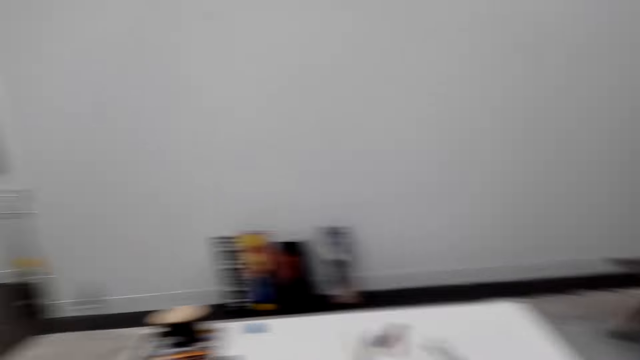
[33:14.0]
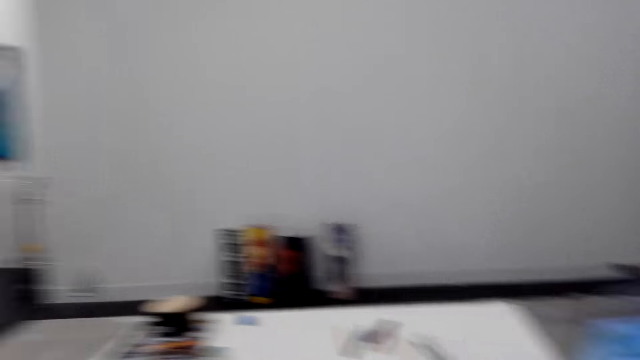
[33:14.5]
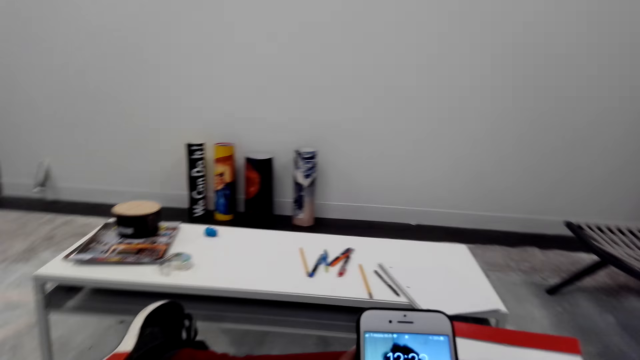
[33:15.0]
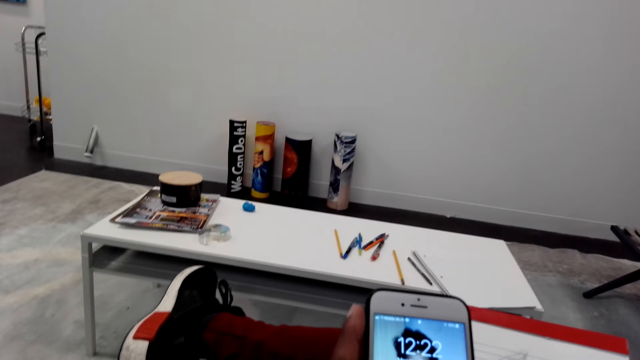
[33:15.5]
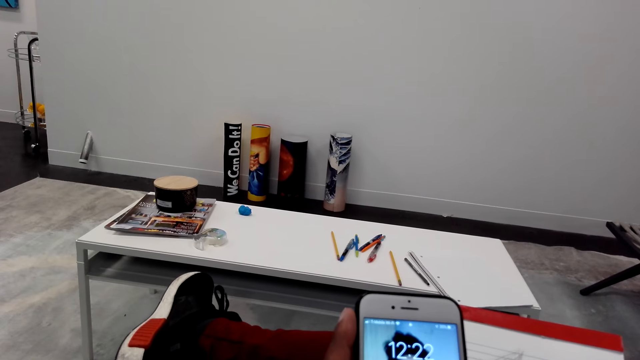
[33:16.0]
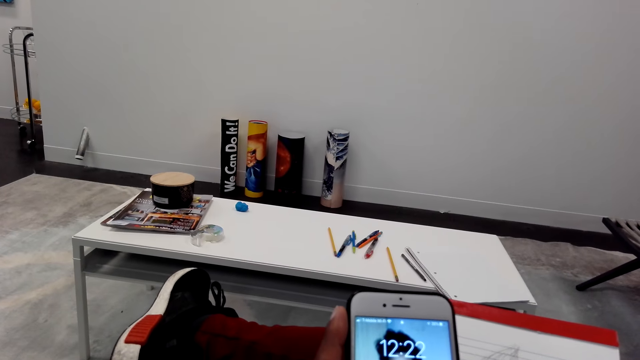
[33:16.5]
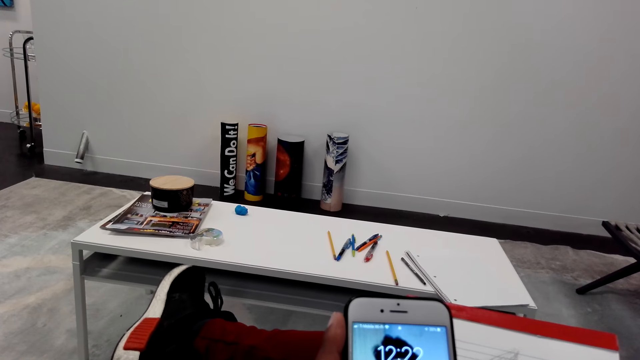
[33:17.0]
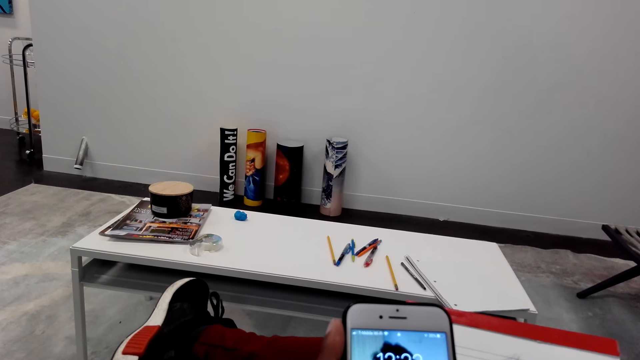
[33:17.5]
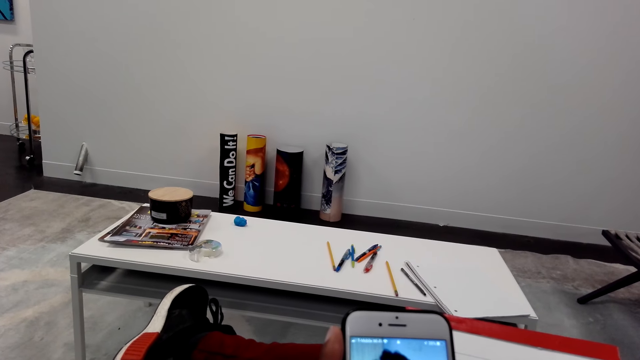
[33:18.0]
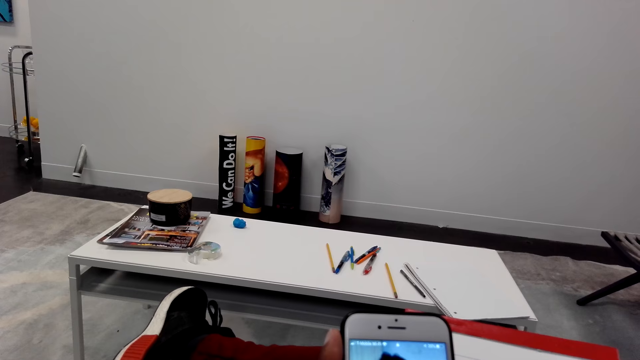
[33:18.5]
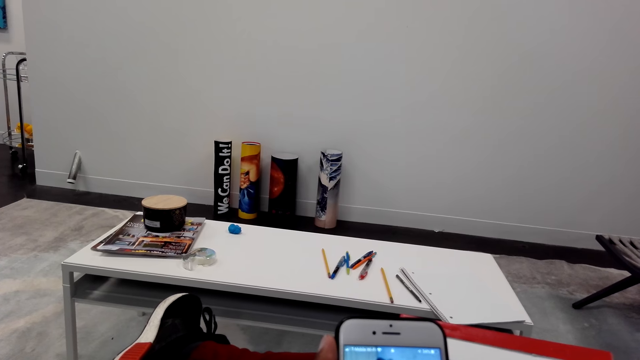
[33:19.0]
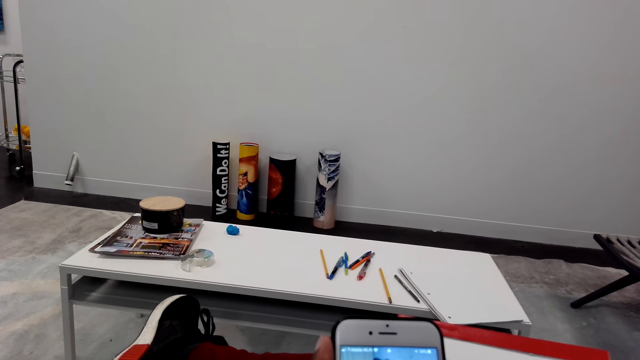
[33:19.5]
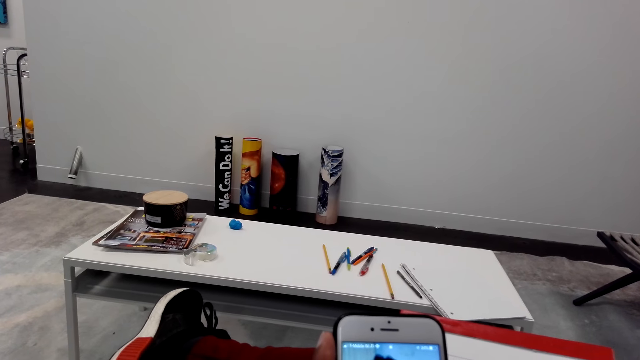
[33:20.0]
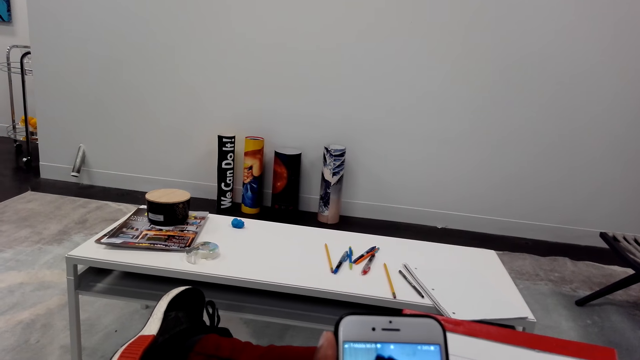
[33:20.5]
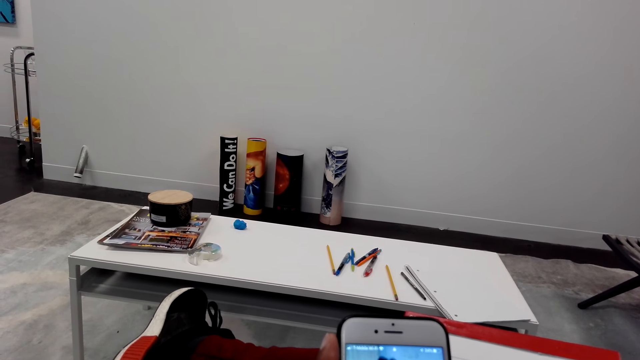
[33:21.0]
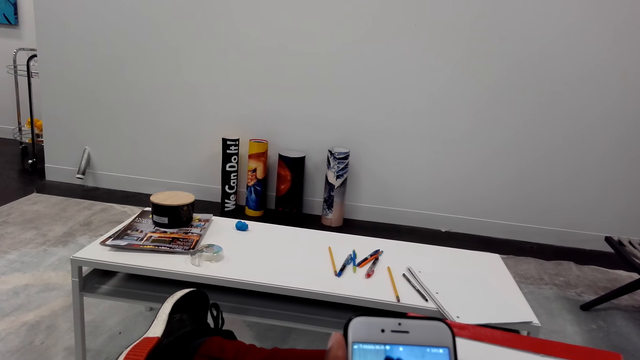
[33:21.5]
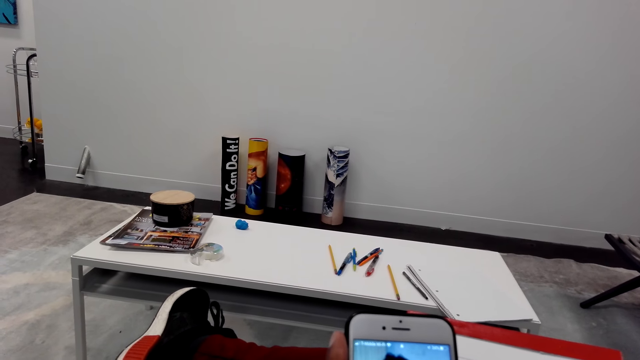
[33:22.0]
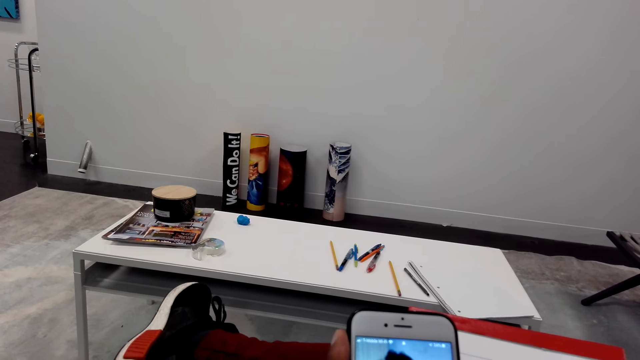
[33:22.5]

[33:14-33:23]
The camera wearer uses the phone.

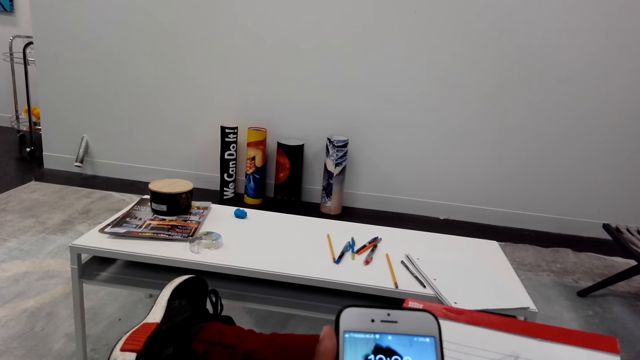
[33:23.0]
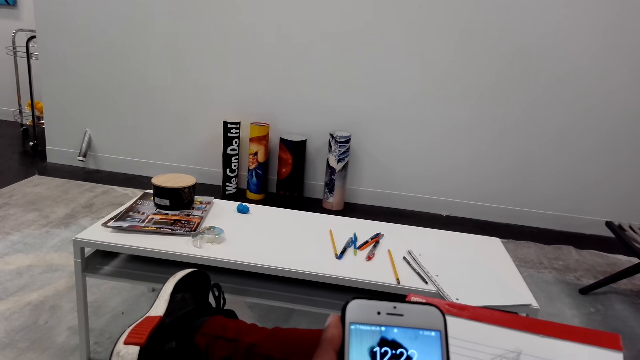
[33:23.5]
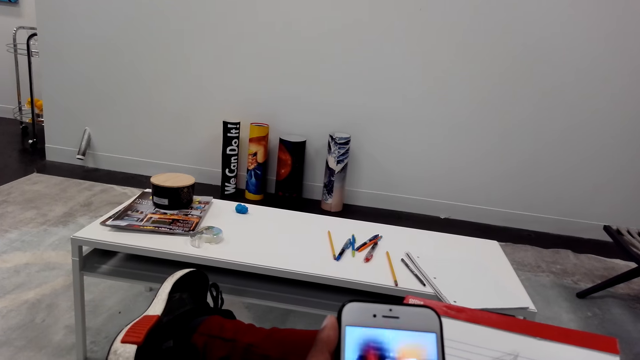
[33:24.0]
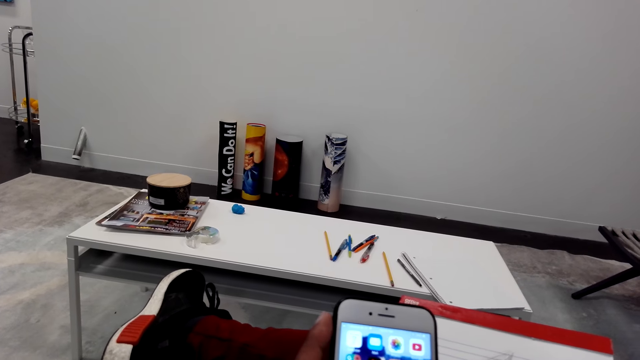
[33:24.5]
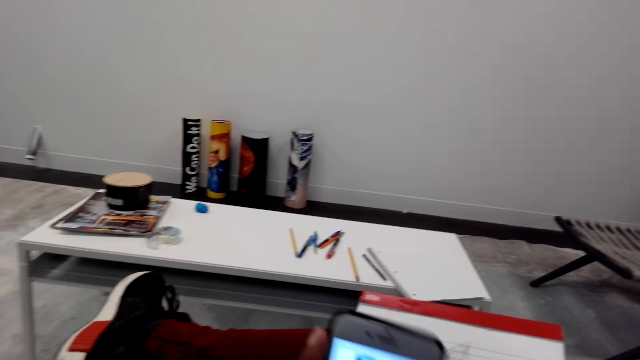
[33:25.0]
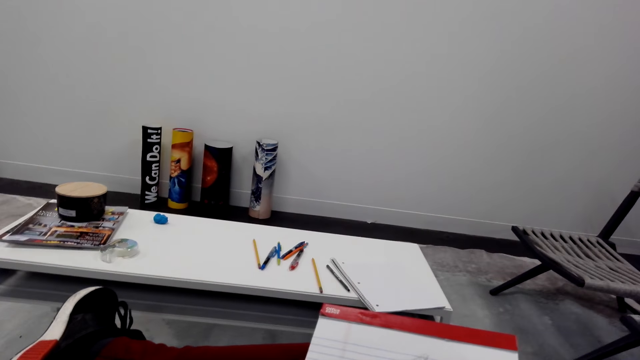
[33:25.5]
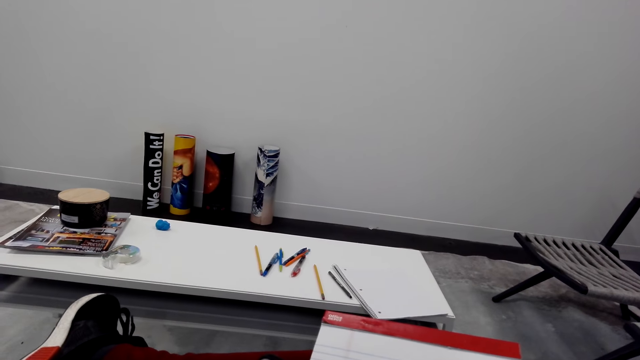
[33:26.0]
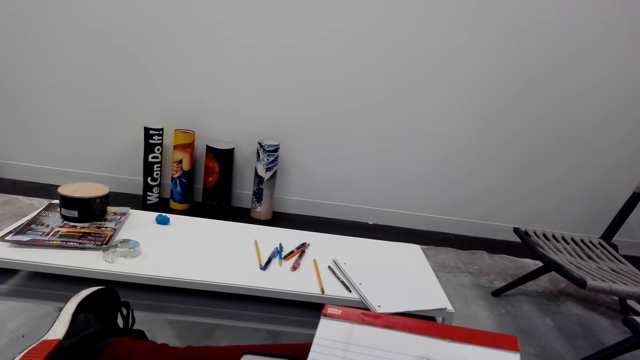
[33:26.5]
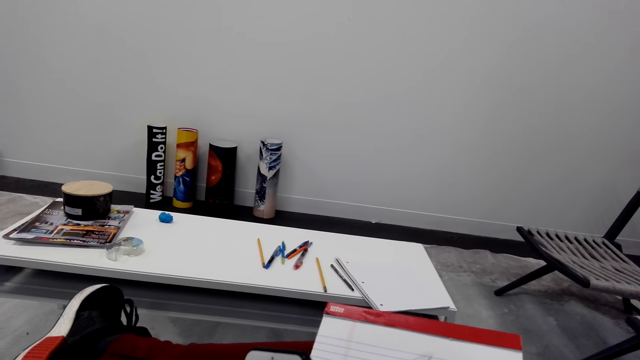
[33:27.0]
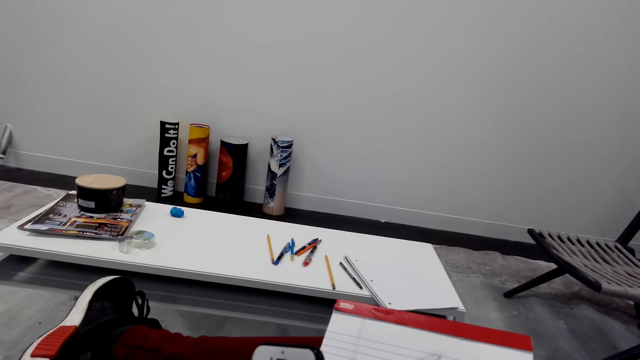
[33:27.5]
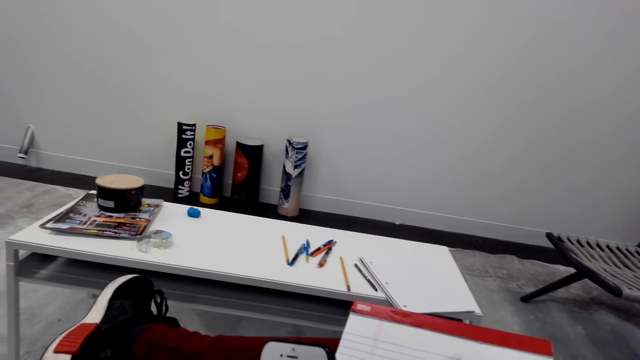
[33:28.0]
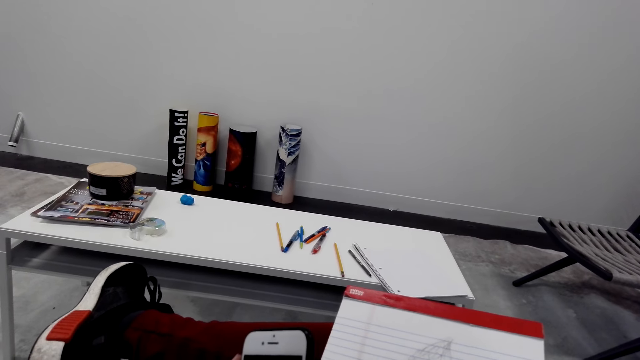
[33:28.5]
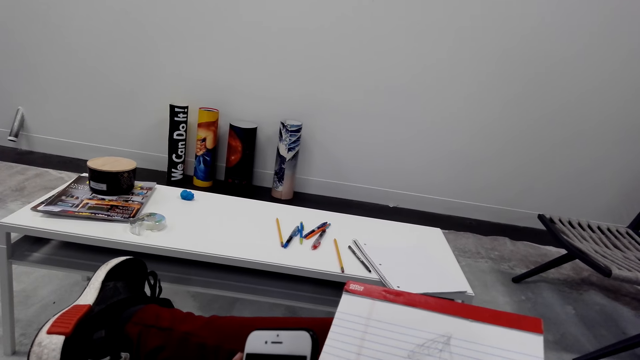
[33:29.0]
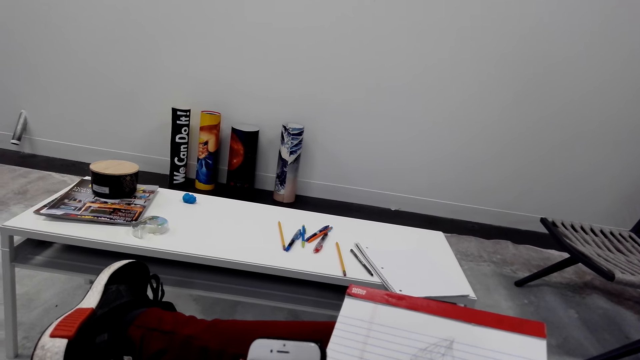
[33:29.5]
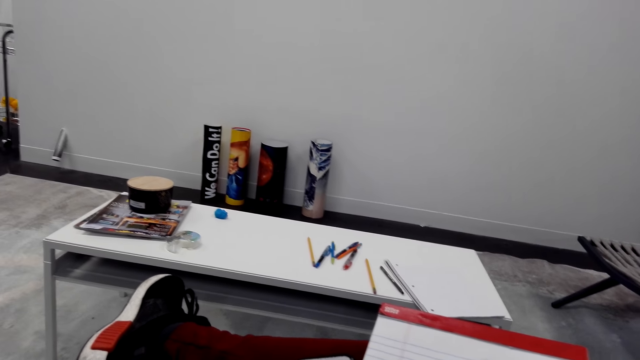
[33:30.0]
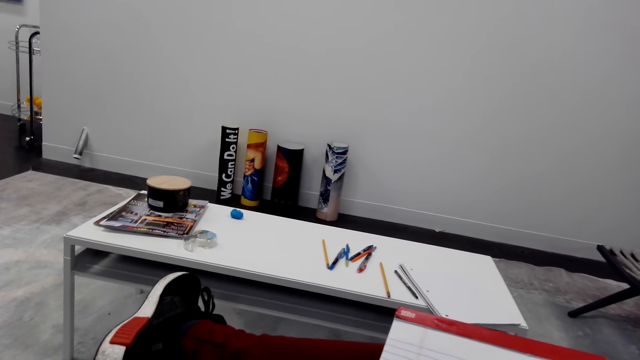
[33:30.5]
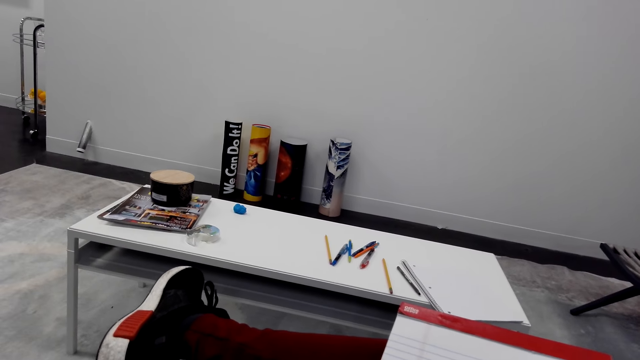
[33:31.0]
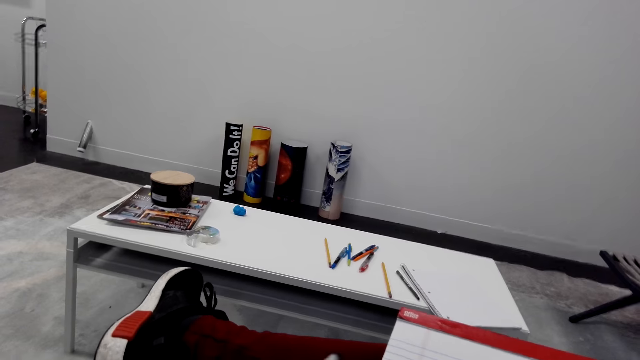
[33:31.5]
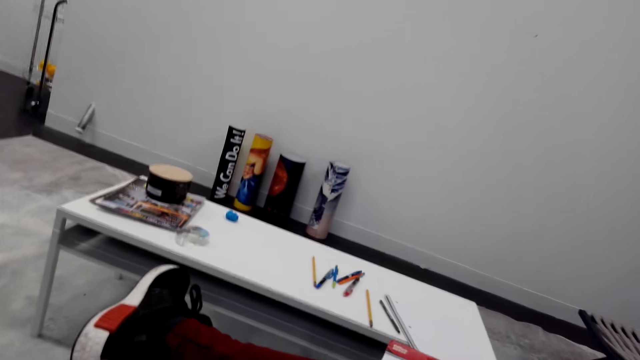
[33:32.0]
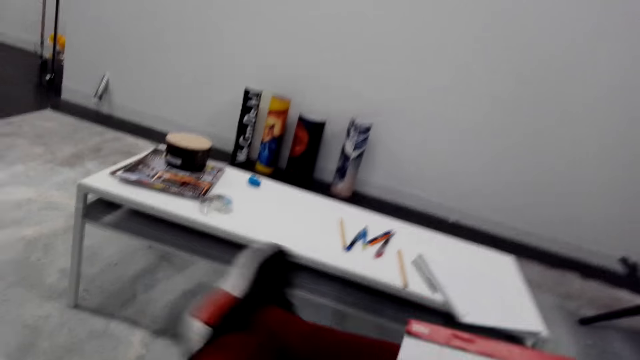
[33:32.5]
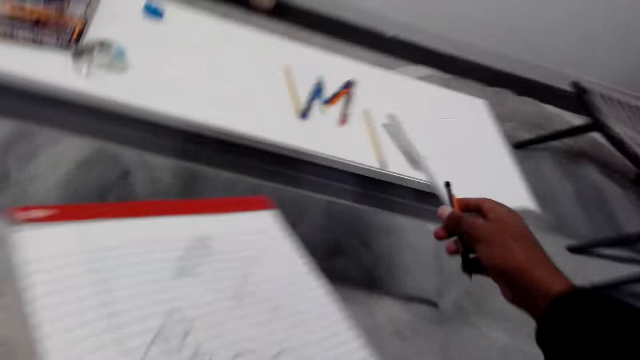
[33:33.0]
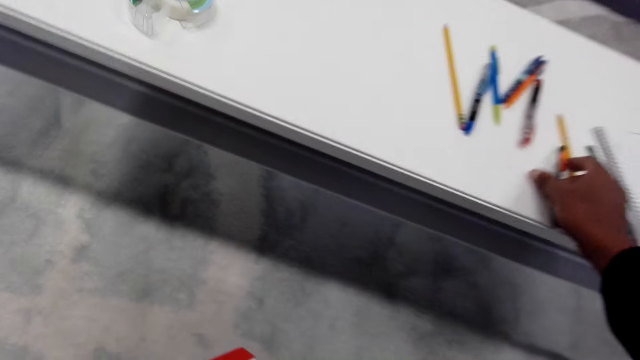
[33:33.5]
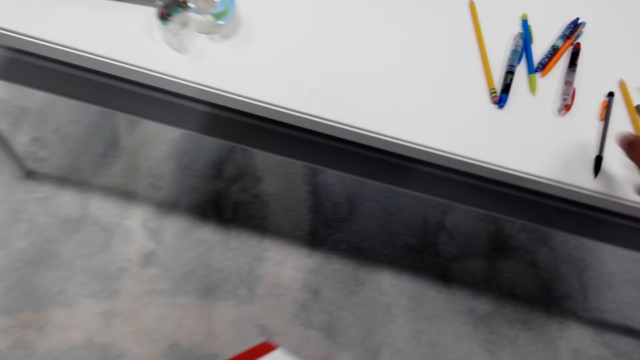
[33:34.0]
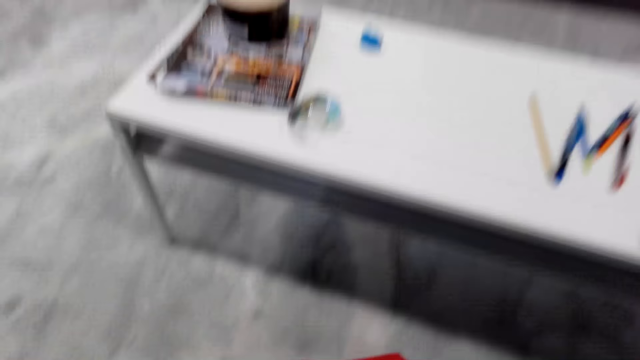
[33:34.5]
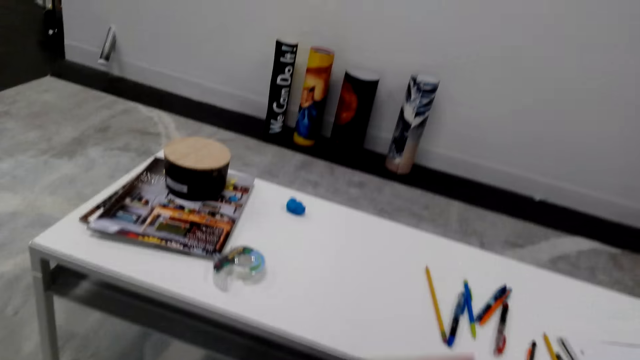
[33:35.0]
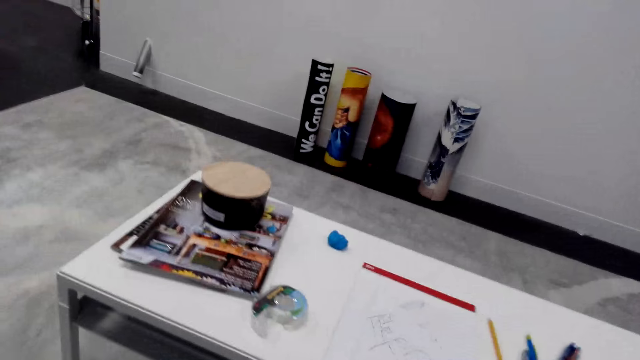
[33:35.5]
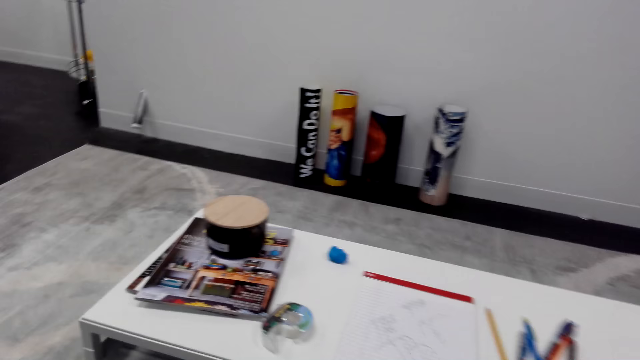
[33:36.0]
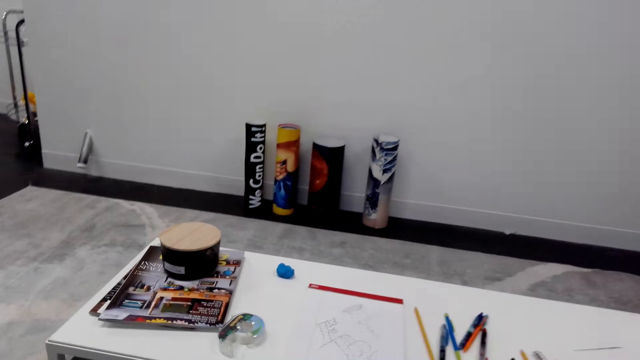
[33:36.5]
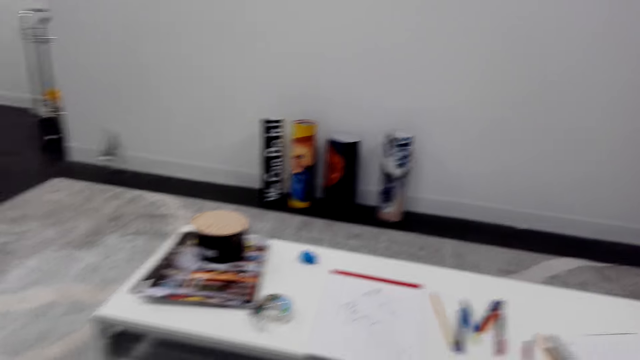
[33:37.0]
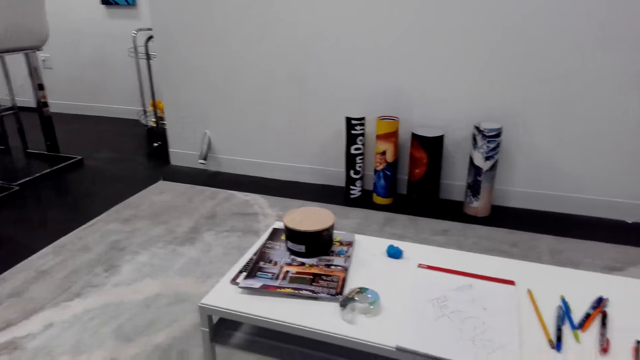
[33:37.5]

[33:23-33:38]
The camera wearer looks around. They use the phone. They look around. They put the pencil or pen on the table. They look around. They put a book on the table. They look around.
